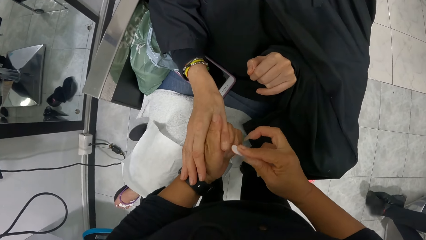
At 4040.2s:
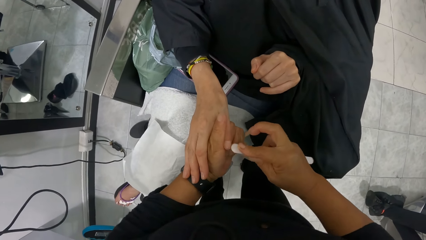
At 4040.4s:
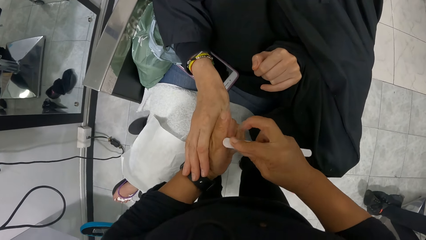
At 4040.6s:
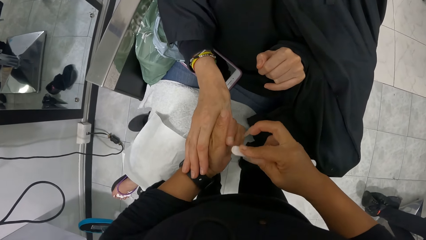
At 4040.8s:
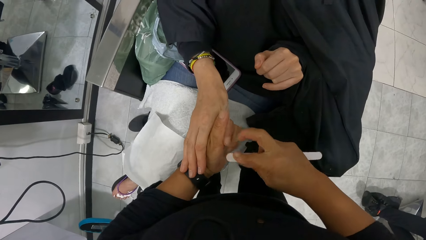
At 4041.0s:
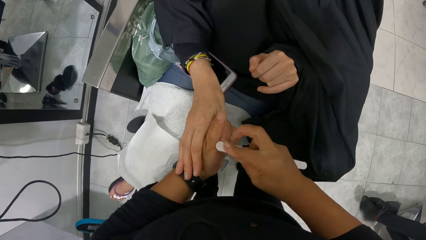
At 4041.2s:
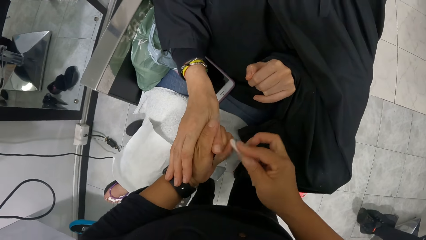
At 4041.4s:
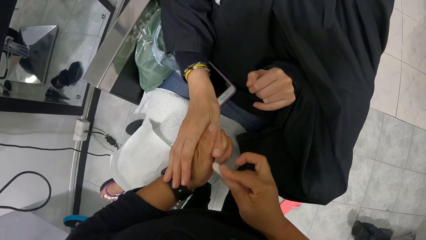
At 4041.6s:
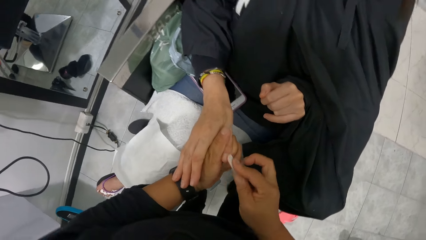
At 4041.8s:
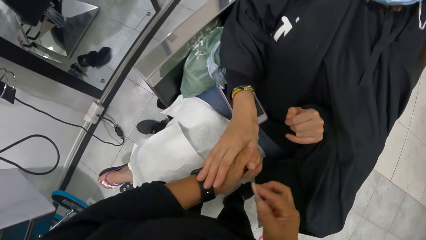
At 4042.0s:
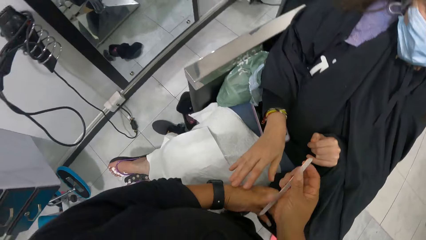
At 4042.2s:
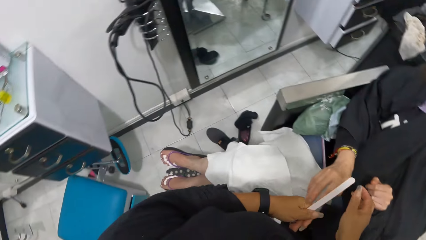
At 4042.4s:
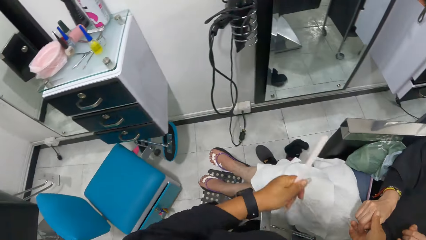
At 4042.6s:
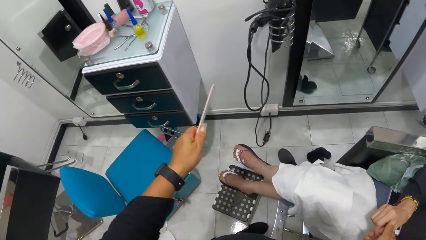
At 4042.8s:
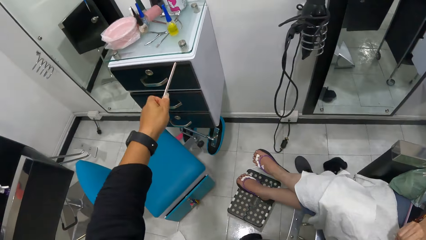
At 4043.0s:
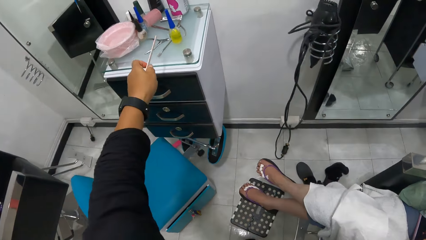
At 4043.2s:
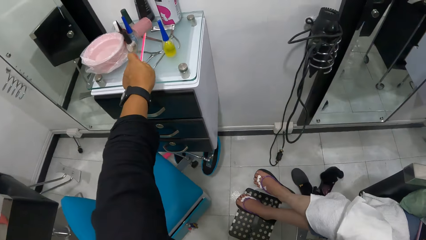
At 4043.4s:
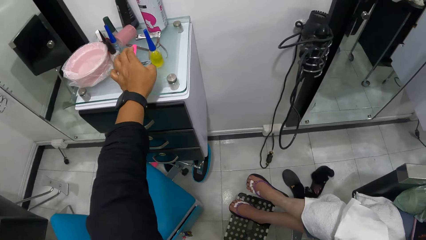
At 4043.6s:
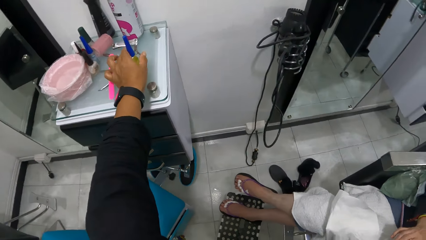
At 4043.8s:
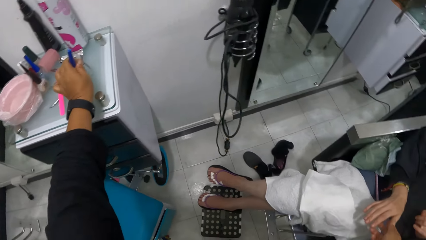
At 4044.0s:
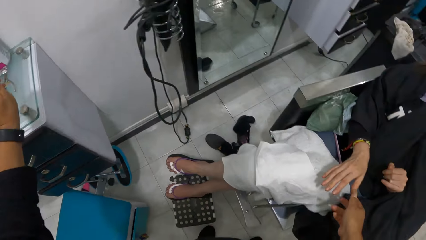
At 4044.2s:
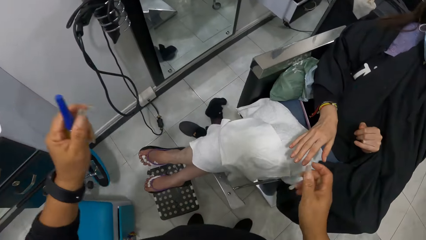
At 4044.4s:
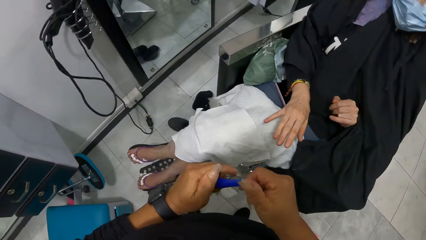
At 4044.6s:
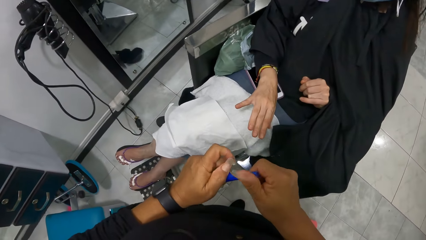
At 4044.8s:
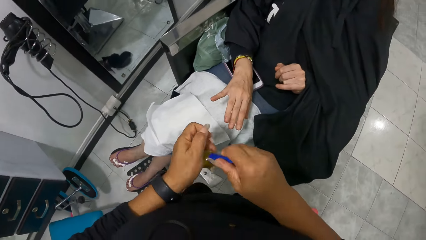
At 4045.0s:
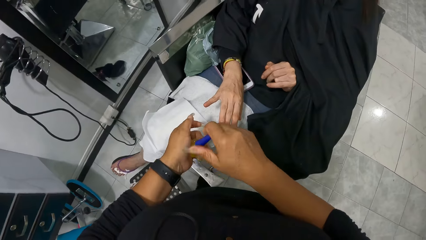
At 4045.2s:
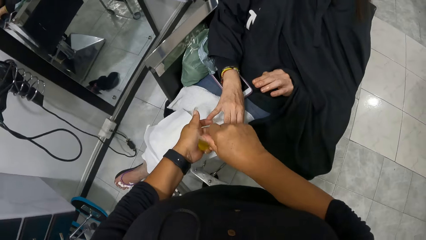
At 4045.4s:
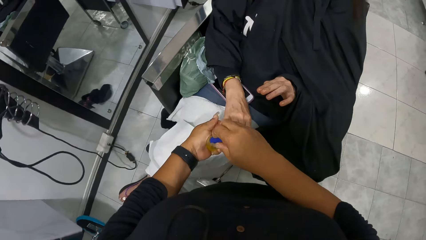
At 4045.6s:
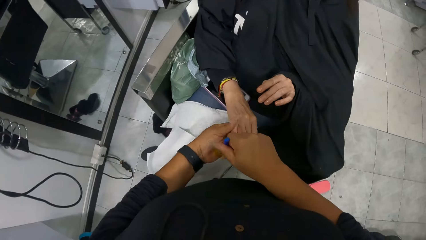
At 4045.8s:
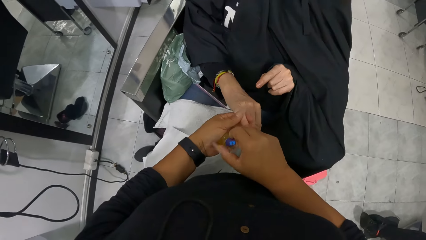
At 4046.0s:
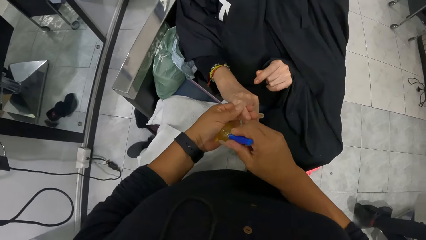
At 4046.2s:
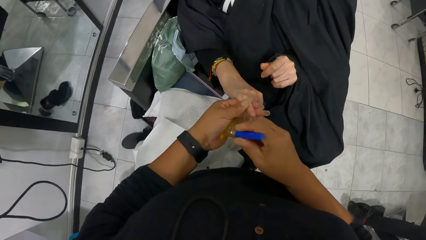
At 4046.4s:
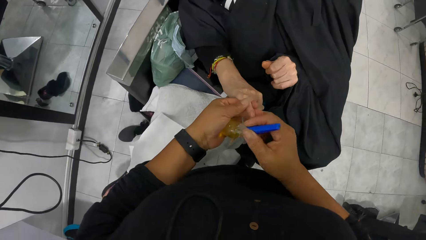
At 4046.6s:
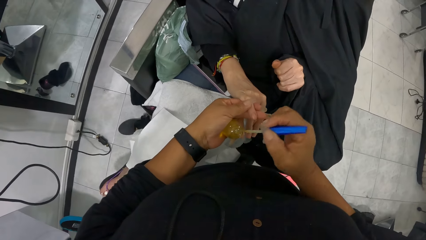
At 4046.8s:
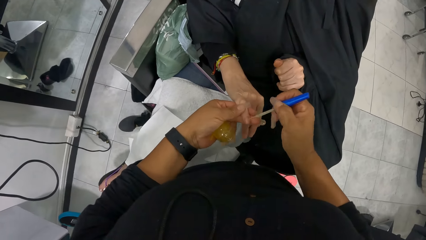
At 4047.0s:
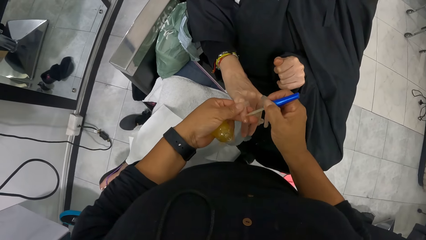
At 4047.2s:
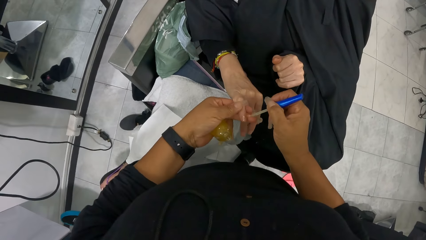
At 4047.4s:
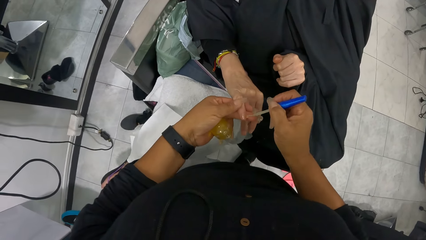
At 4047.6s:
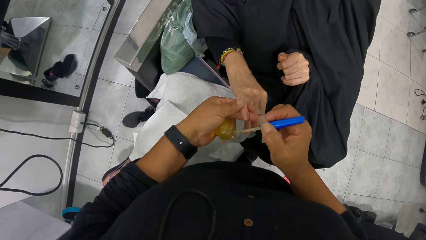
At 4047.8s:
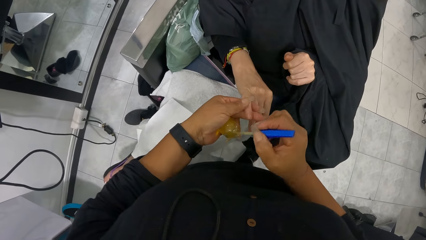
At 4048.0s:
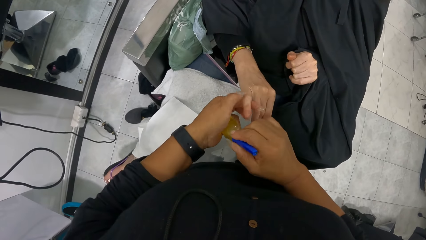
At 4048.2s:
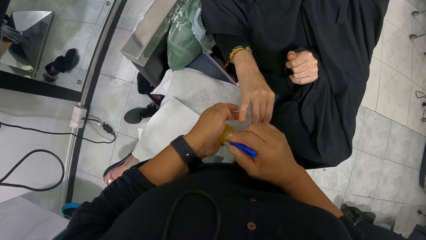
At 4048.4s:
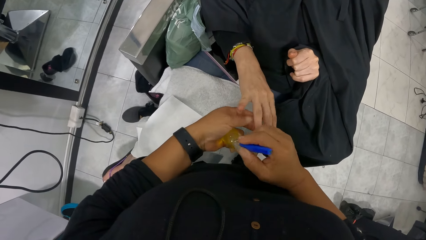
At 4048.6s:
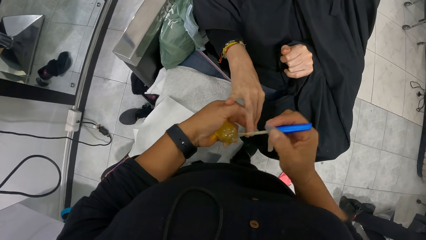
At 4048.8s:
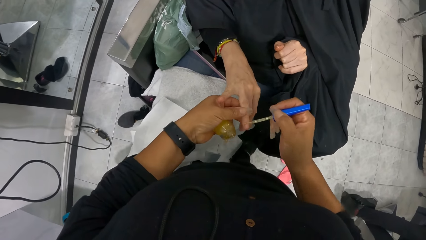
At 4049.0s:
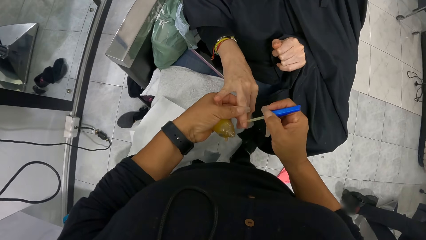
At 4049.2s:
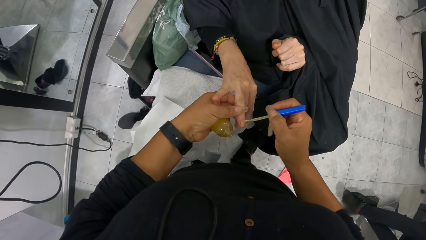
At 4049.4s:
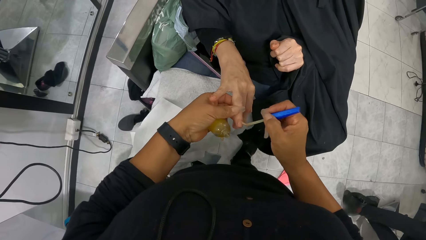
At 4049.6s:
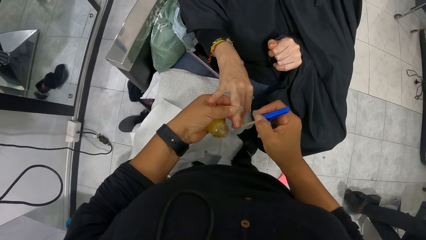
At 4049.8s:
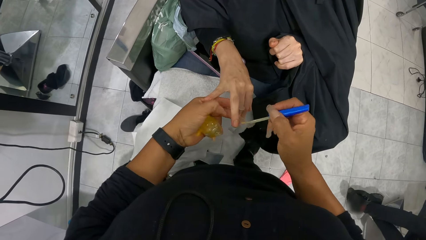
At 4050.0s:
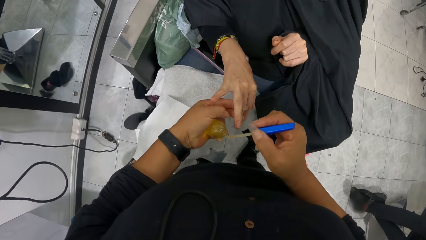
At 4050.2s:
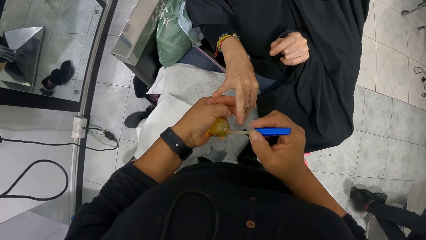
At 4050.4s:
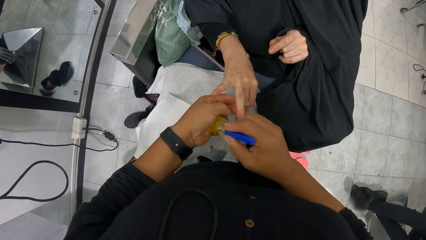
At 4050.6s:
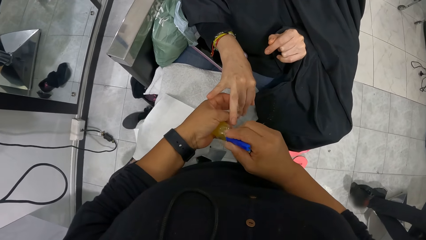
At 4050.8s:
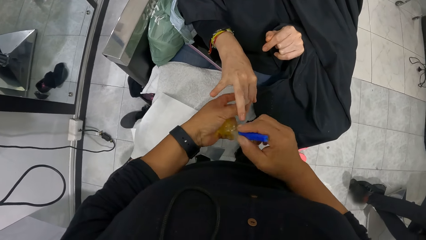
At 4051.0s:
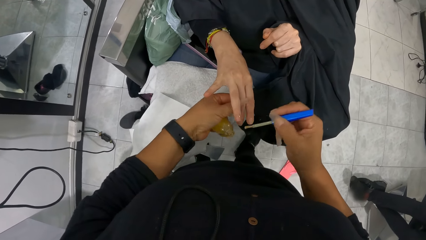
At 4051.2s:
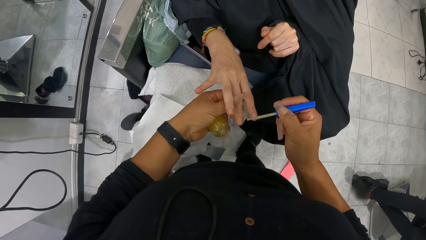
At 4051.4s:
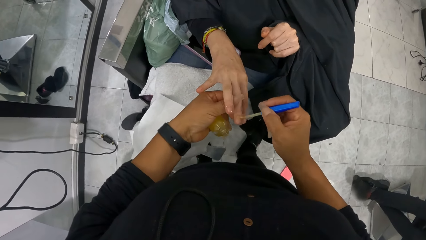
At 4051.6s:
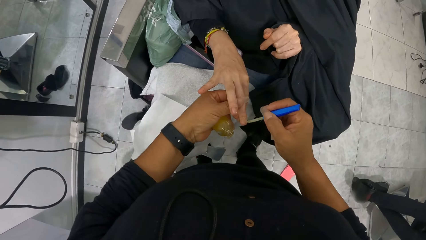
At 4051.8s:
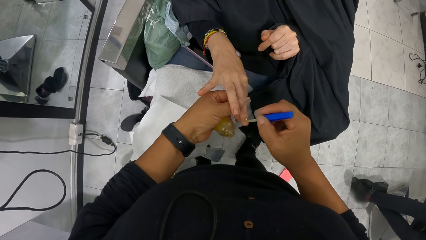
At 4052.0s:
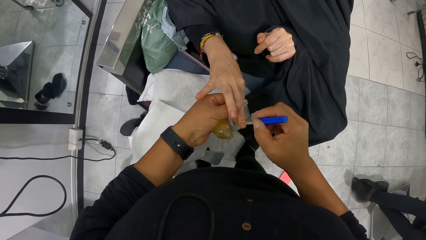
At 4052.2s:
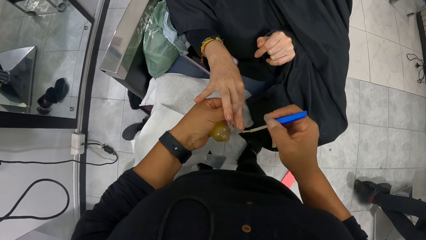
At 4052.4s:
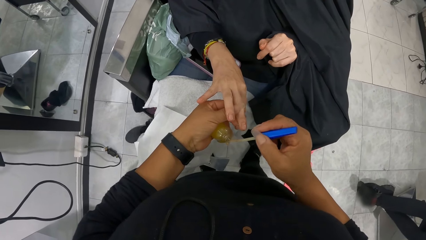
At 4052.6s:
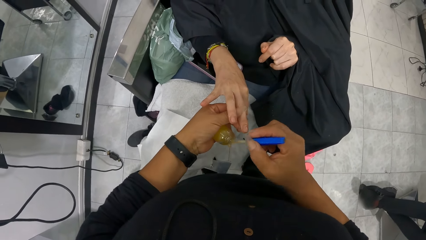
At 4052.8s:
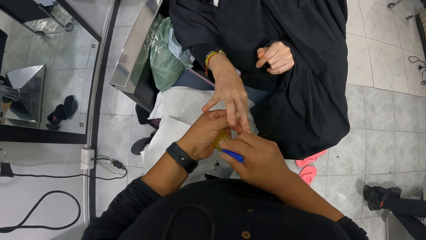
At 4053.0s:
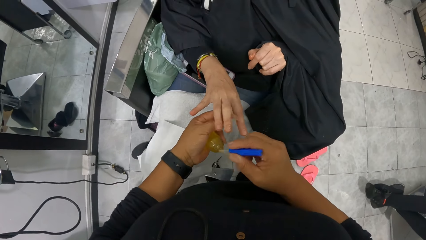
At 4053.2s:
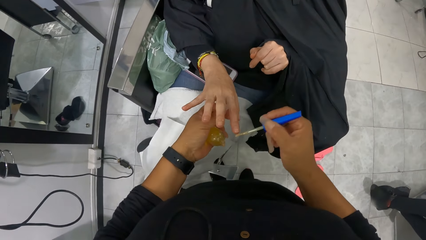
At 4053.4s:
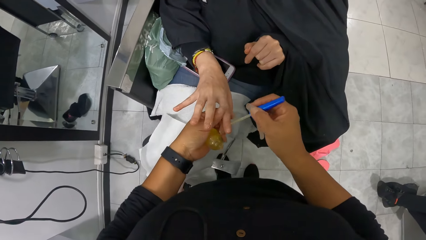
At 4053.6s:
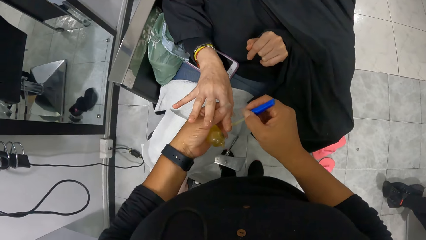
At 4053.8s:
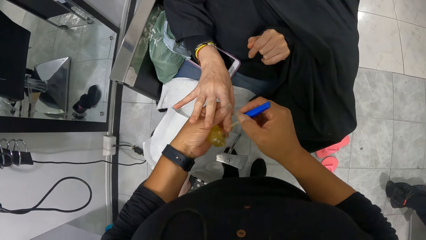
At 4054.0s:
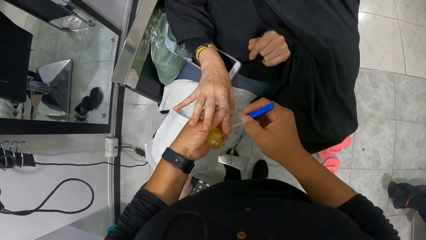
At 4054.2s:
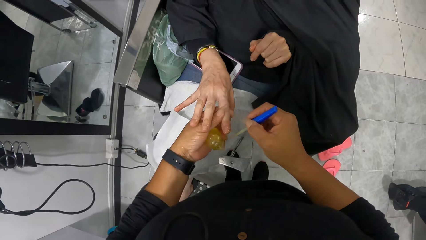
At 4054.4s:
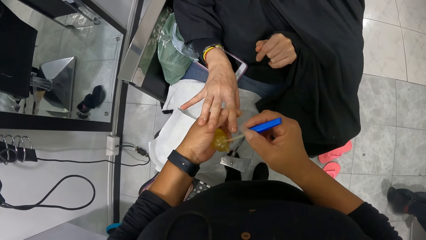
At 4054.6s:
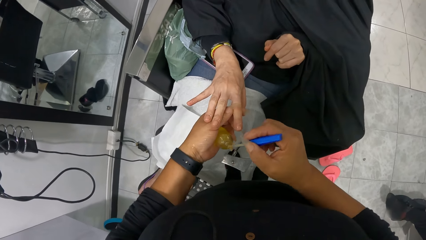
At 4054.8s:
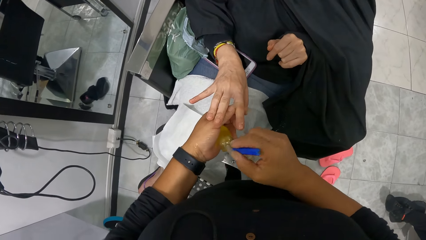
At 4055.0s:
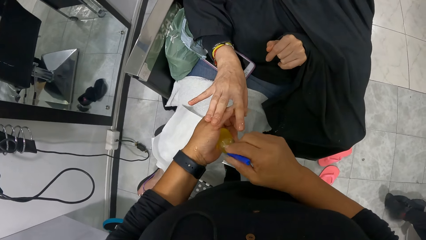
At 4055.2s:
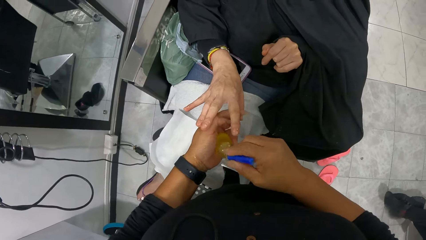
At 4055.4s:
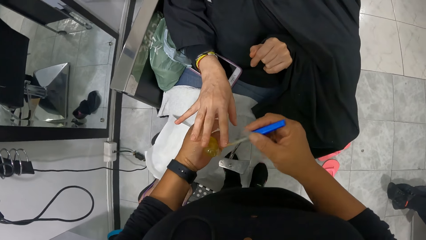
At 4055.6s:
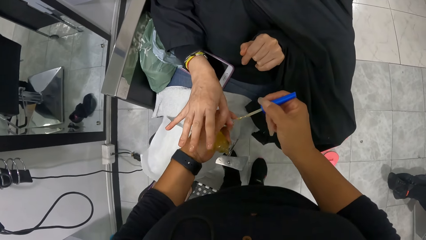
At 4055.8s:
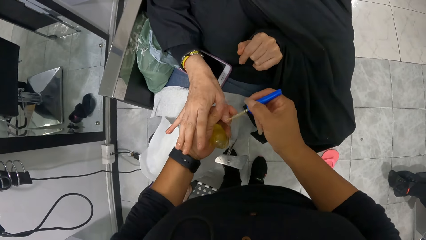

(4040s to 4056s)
The camera wearer passes the nail file in her right hand to her left hand. She holds the right thumb finger of the woman with her right hand. She drops the file in her left hand on the cabinet. She takes the nail polish from the cabinet with her left hand. She holds the right small finger of the woman with her left hand. She opens the nail polish lid in her left hand with her right hand. She polishes the right small finger nail of the woman in her left hand with the nail polish lid in her right hand. She dips the nail polish lid in her right hand into the nail polish bottle in her left hand. She holds the right ring finger of the woman with her left hand. She polishes the right ring finger nail of the woman in her left hand with the nail polish lid in her right hand. She dips the nail polish lid in her right hand into the nail polish bottle in her left hand. She holds the right middle finger of the woman with her left hand. She polishes the right middle finger nail of the woman in her left hand with the nail polish lid in her right hand. She dips the nail polish lid in her right hand into the nail polish bottle in her left hand. She holds the right index finger of the woman with her left hand. She polishes the right index finger nail of the woman in her left hand with the nail polish lid in her right hand. She dips the nail polish lid in her right hand into the nail polish bottle in her left hand.
